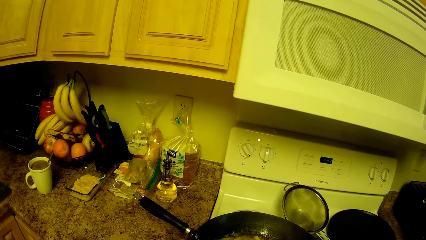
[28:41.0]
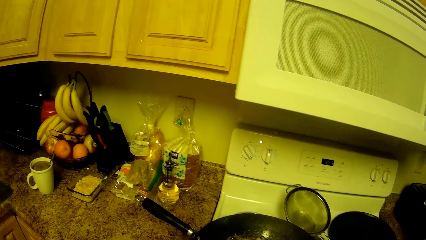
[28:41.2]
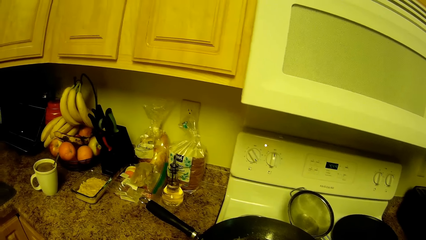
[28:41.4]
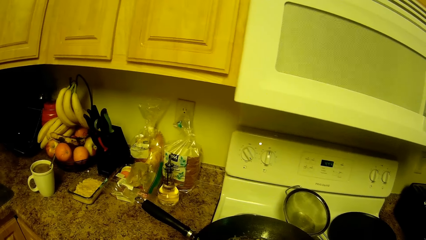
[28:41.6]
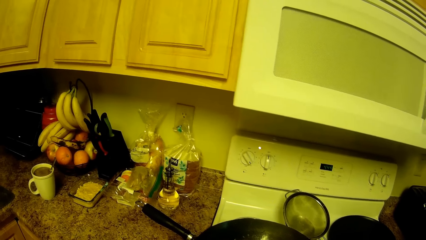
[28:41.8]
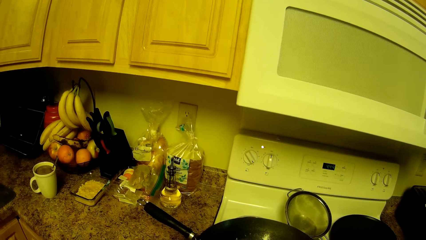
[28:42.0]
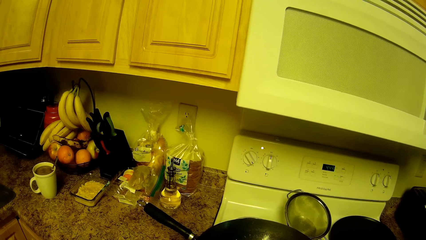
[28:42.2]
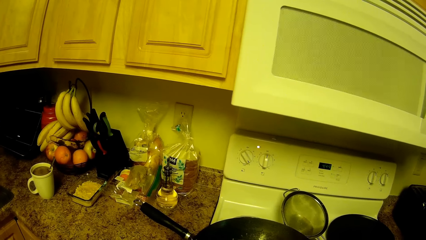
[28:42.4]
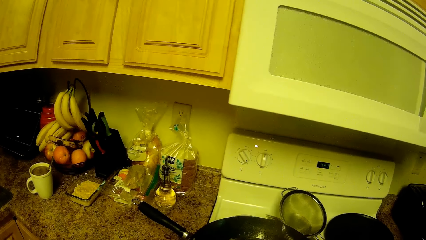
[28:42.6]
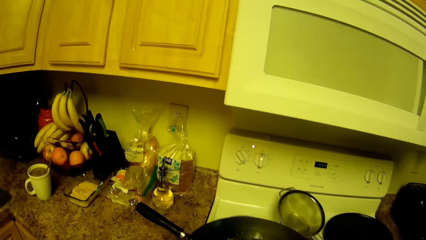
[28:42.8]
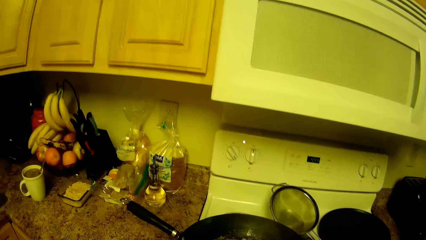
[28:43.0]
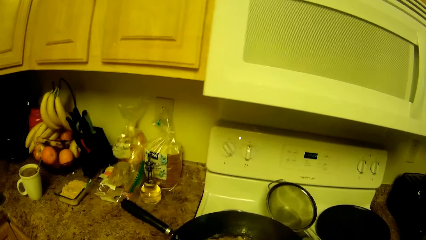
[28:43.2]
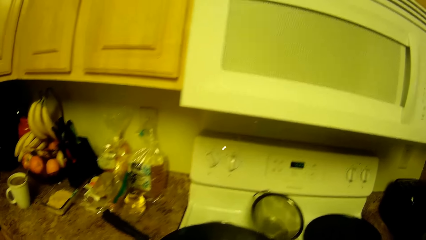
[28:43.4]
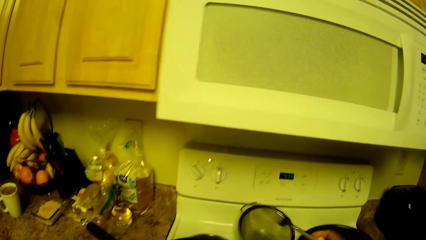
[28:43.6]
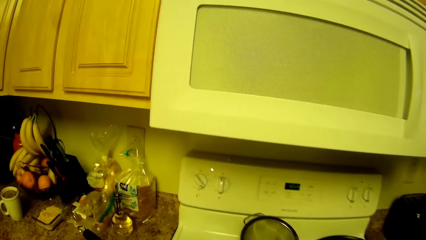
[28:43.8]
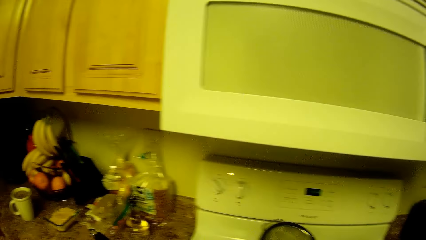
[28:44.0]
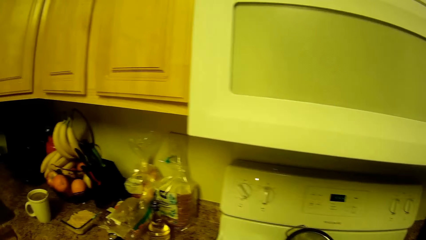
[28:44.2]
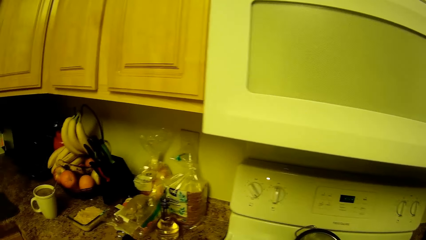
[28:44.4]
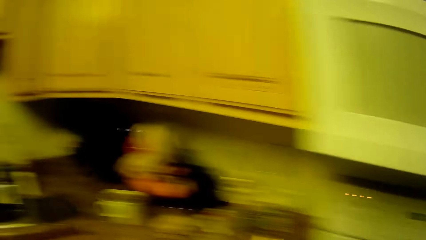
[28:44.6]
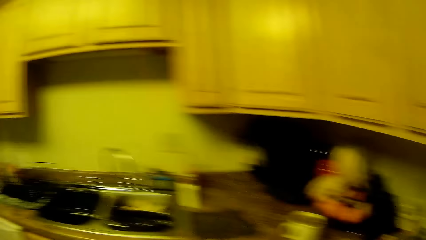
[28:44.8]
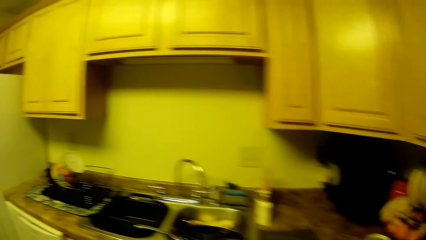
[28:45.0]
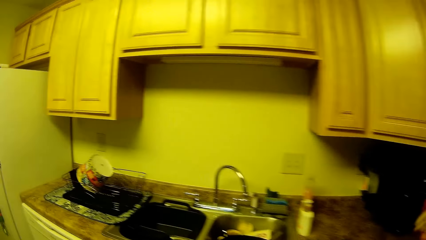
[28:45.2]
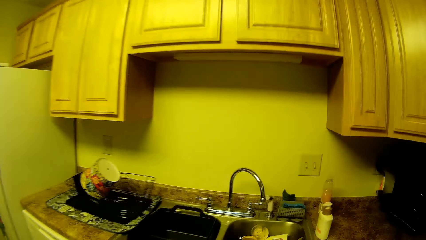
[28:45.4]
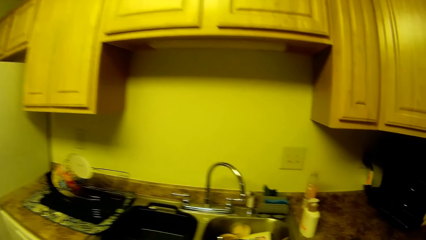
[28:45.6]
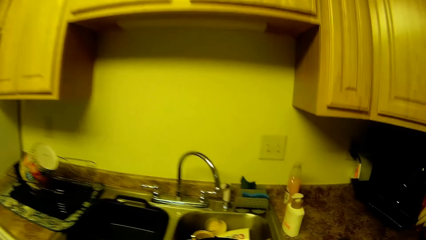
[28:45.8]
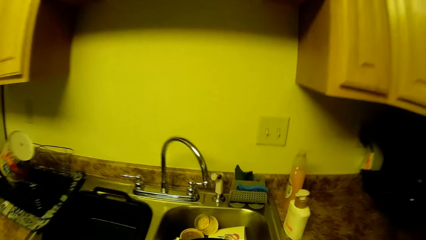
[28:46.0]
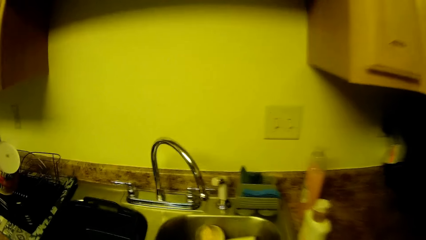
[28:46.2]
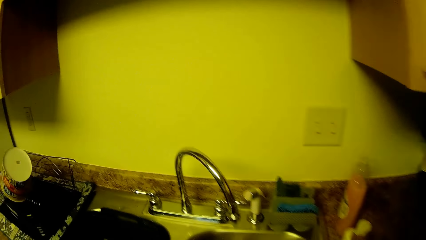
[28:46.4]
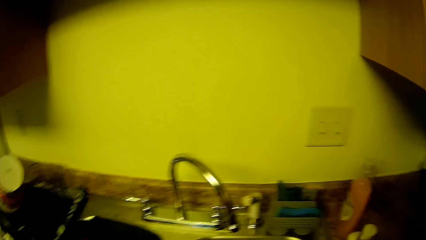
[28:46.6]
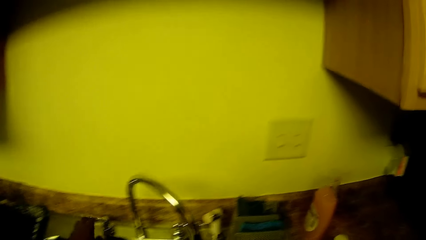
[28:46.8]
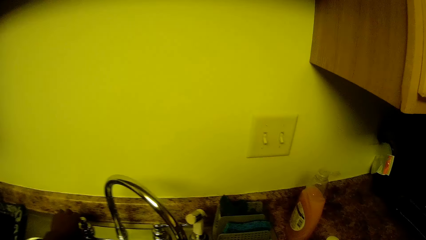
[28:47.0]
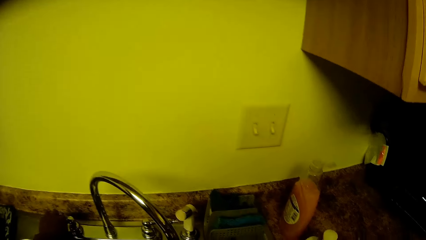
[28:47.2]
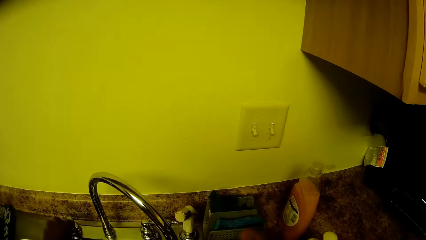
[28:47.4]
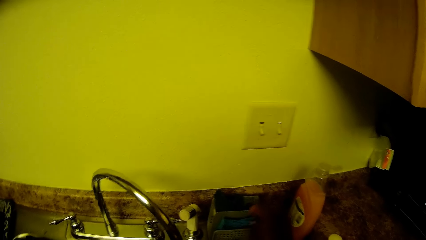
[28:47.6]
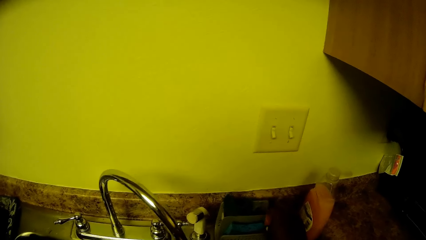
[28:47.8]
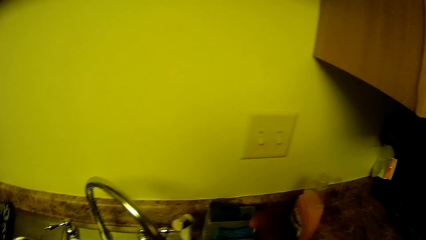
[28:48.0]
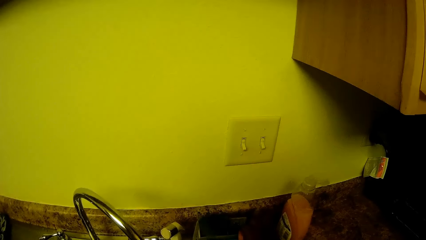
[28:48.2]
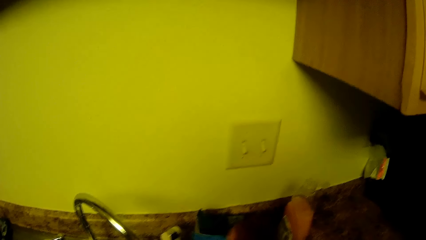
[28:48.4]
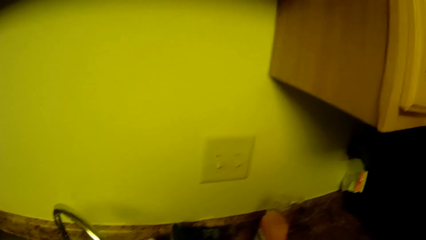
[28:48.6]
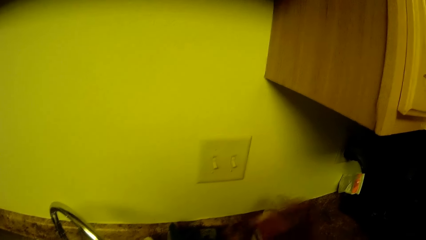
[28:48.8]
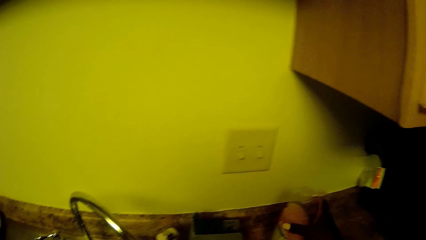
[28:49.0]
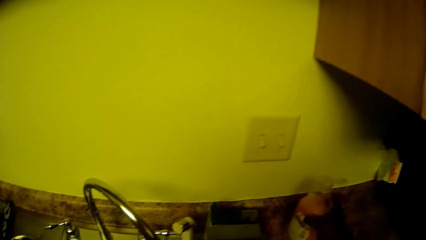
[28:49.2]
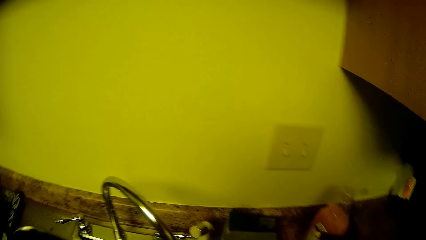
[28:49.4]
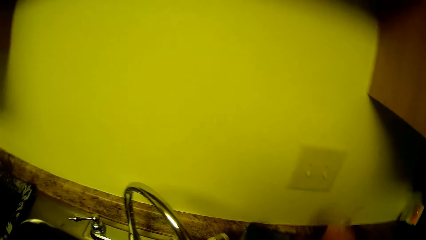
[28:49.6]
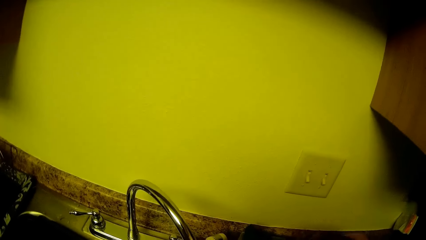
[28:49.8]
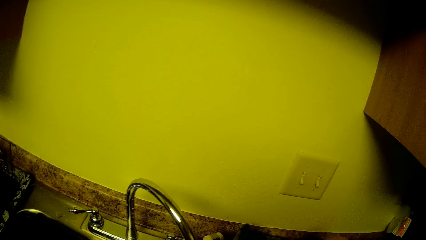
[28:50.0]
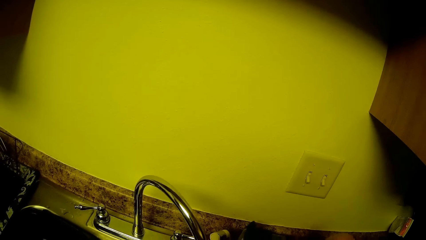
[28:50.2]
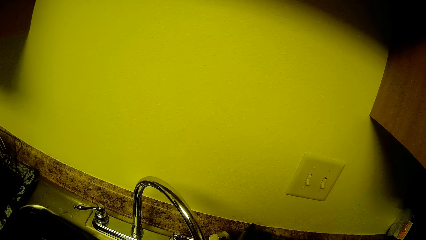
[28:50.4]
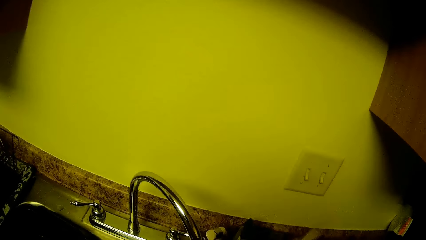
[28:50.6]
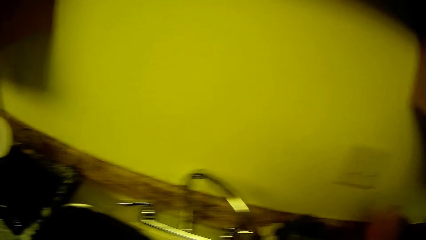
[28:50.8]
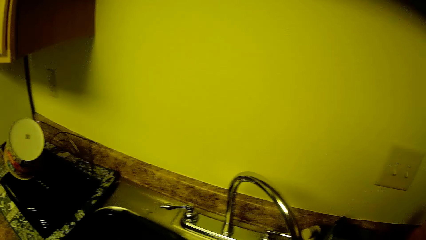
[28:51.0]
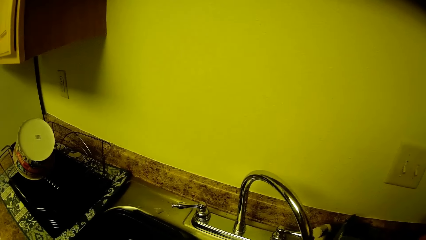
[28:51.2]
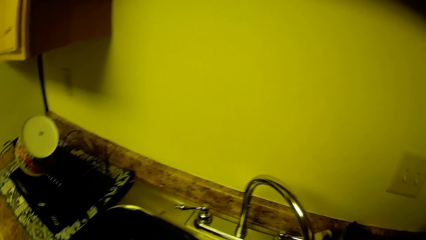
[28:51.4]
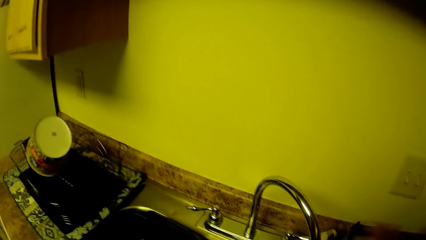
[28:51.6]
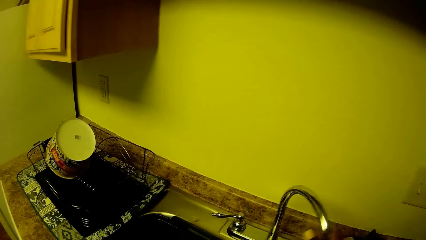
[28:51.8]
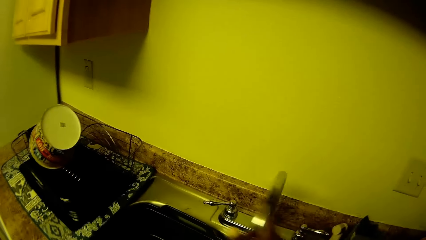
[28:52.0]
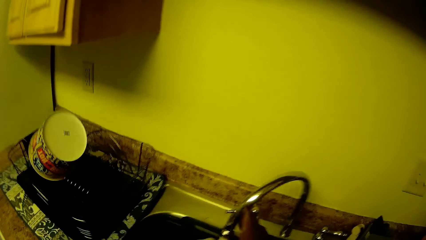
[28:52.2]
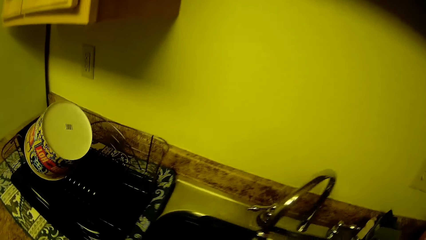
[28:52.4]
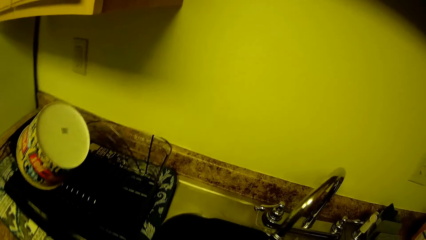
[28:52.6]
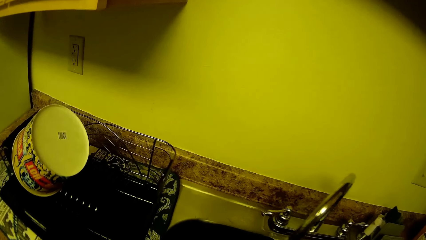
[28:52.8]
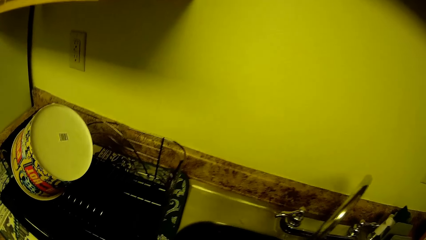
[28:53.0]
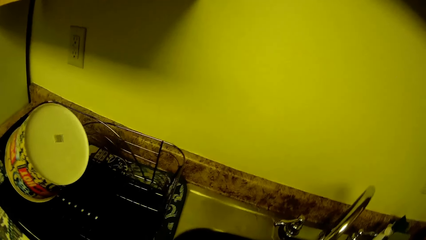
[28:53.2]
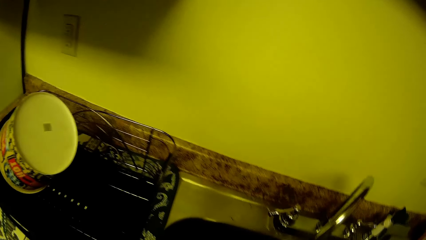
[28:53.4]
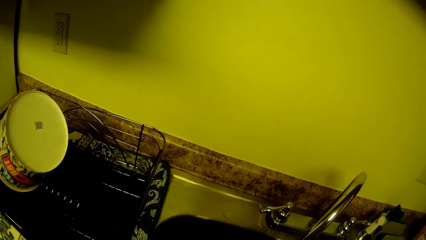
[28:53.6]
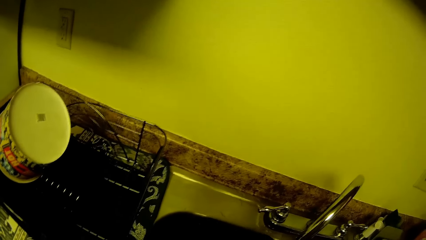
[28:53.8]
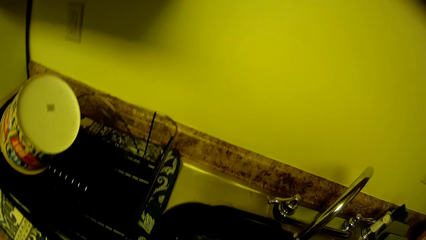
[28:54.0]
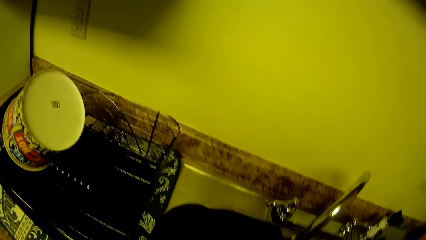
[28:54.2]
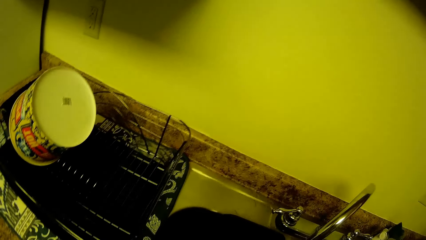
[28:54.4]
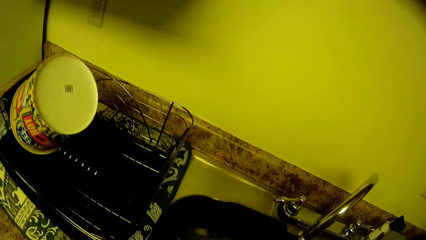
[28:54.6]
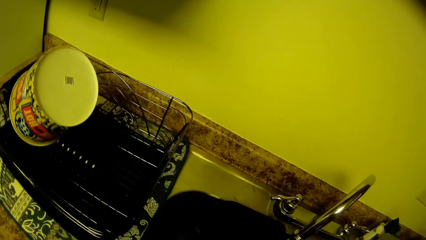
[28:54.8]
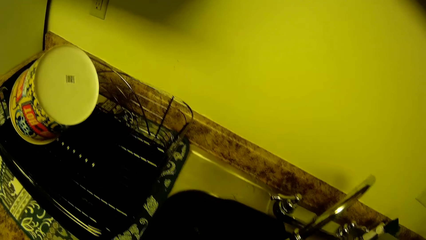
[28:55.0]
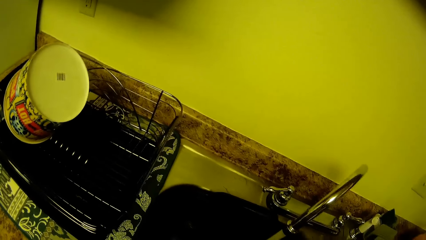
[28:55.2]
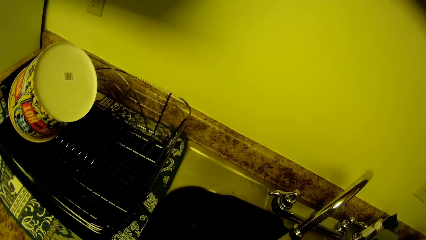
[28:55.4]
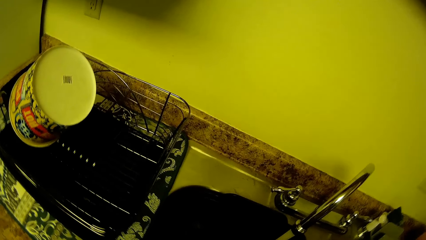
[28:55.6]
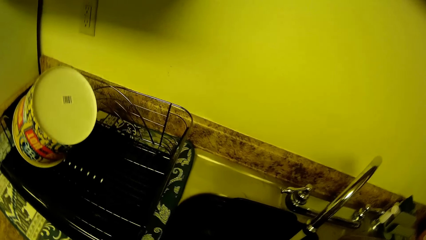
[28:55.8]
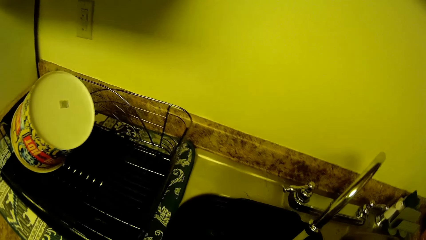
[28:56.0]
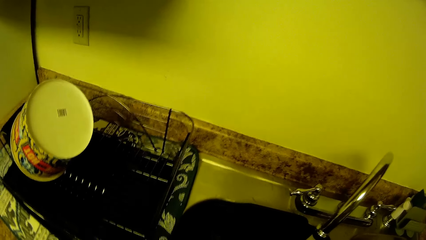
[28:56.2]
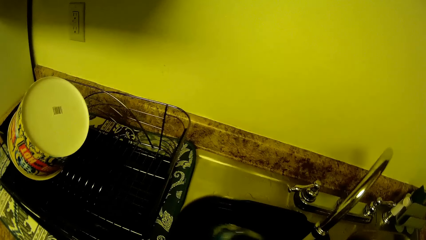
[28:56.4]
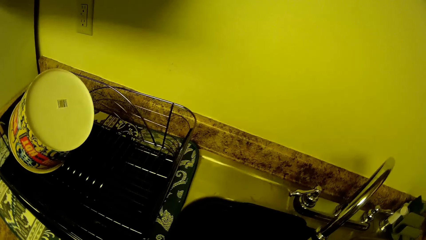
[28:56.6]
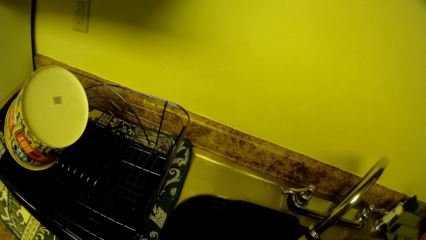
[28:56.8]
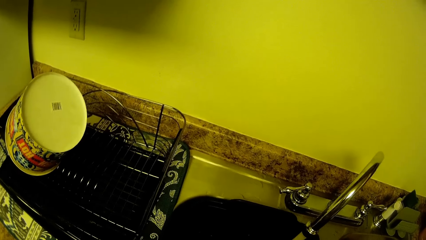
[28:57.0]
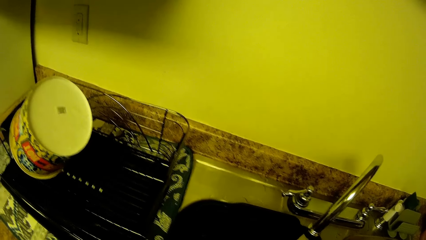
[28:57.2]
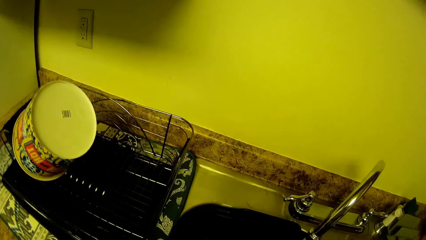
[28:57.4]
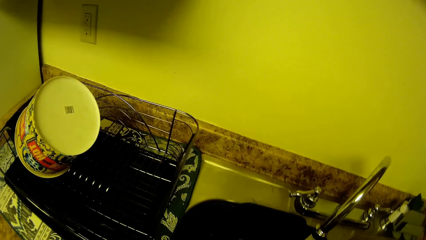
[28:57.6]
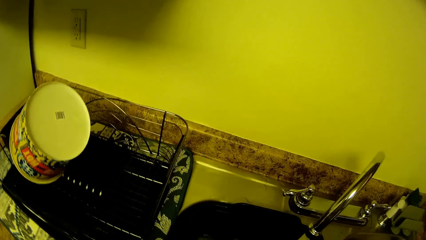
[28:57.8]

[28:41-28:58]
The camera wearer stirs the food. He walks to the tap. He opens the tap with his left hand. He picks up a sponge from a sponge case with his right hand. He carries a bottle of soap with his right hand. He turns the tap to the other side of the sink, to the left, with his right hand.
